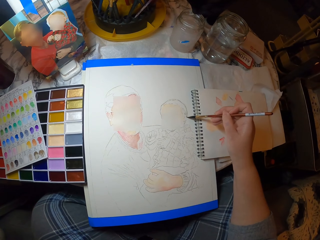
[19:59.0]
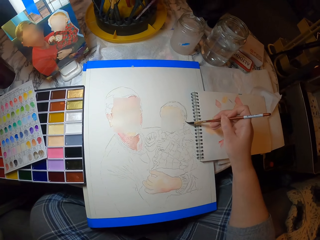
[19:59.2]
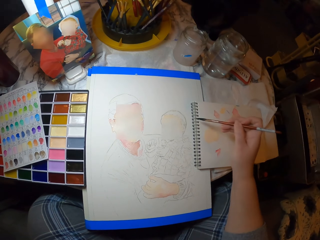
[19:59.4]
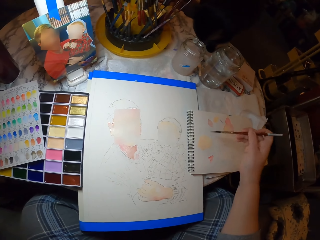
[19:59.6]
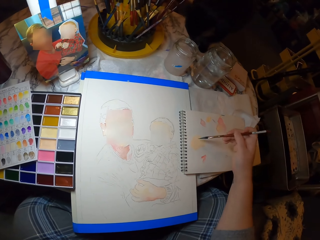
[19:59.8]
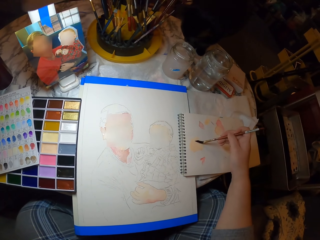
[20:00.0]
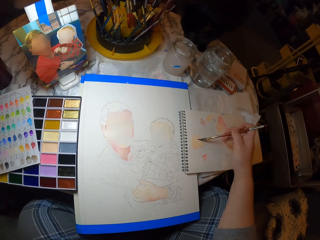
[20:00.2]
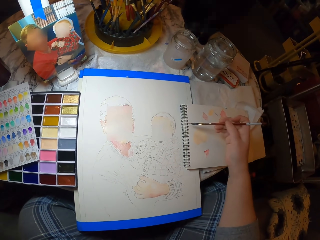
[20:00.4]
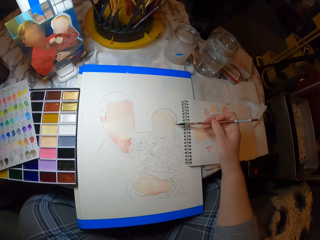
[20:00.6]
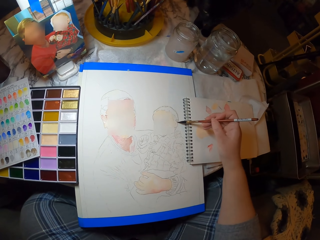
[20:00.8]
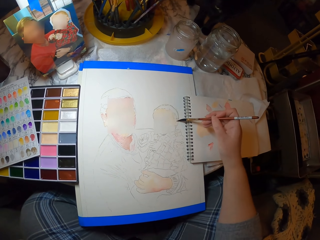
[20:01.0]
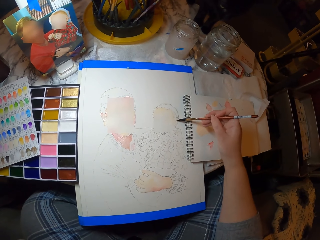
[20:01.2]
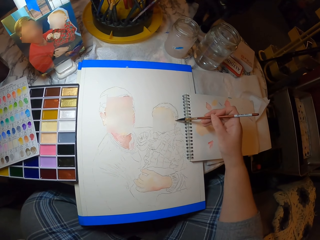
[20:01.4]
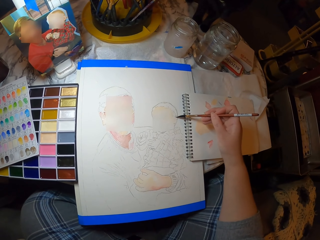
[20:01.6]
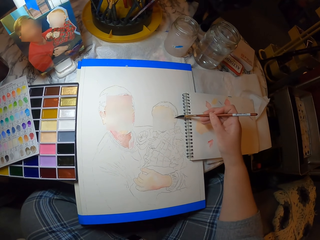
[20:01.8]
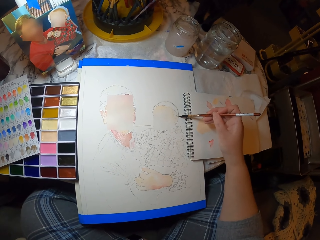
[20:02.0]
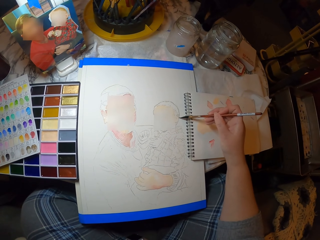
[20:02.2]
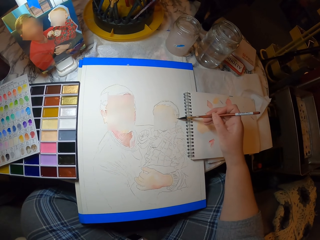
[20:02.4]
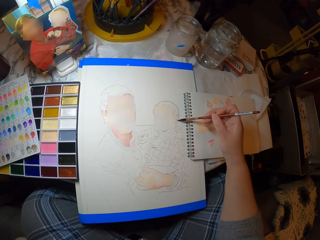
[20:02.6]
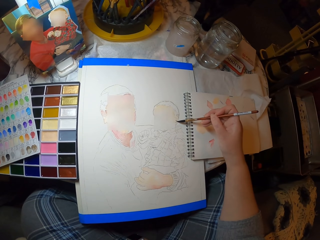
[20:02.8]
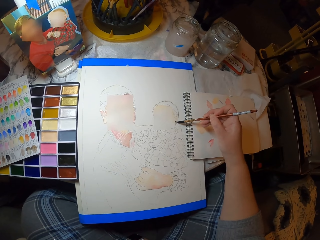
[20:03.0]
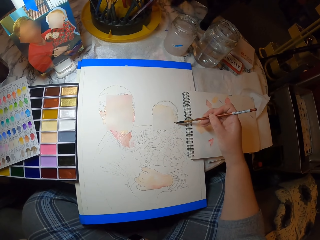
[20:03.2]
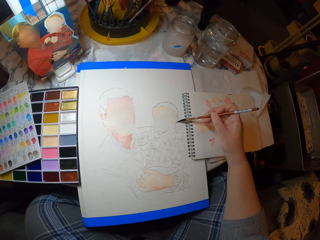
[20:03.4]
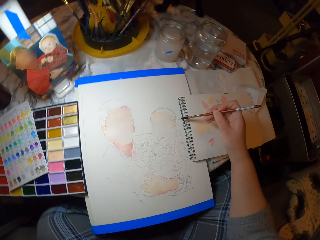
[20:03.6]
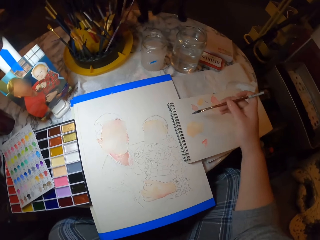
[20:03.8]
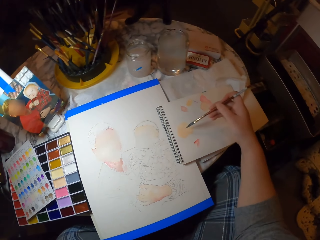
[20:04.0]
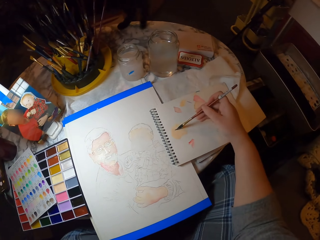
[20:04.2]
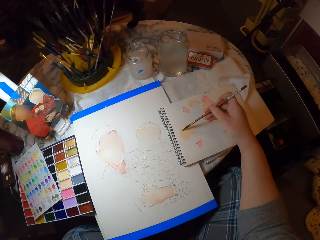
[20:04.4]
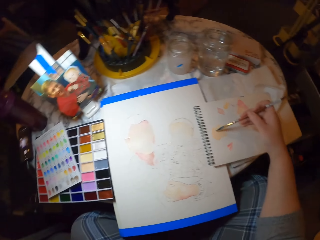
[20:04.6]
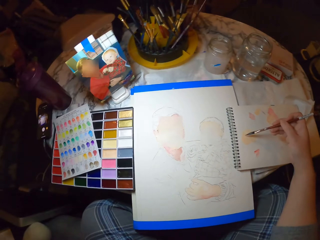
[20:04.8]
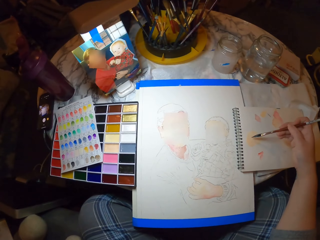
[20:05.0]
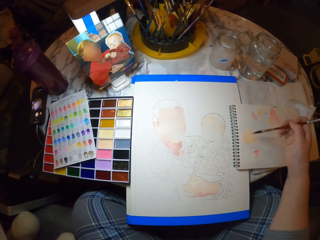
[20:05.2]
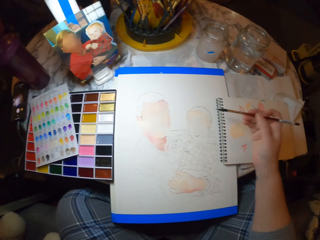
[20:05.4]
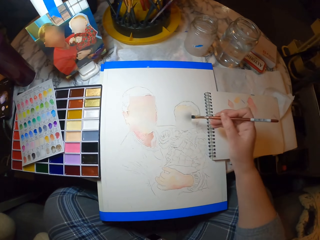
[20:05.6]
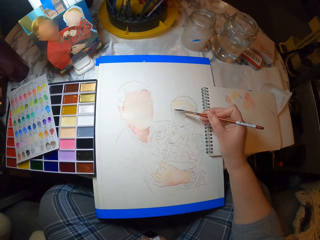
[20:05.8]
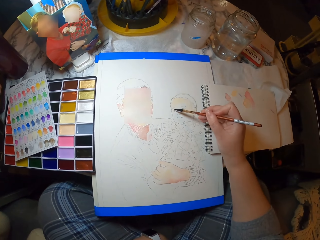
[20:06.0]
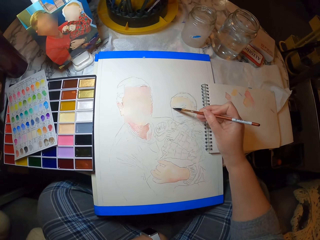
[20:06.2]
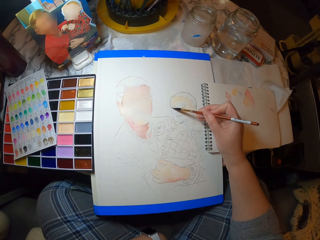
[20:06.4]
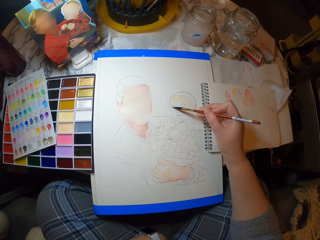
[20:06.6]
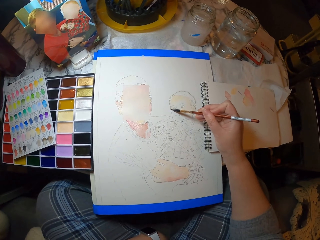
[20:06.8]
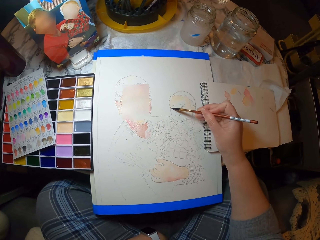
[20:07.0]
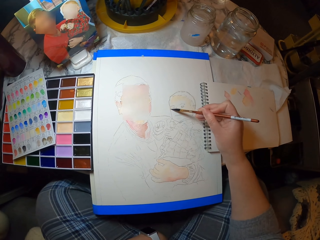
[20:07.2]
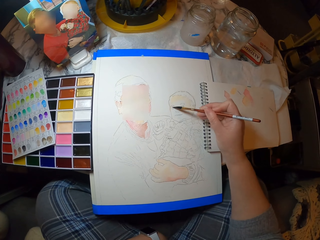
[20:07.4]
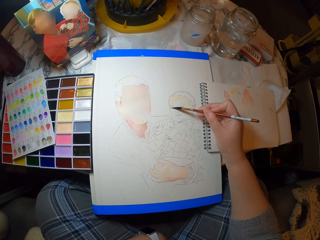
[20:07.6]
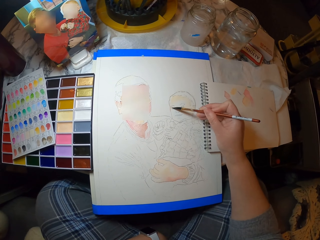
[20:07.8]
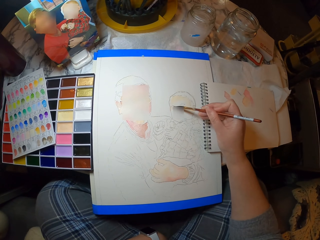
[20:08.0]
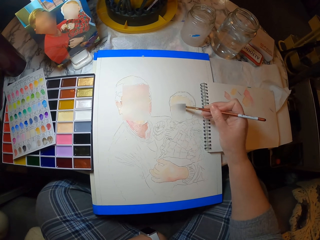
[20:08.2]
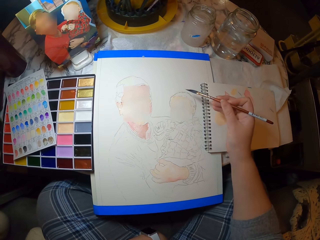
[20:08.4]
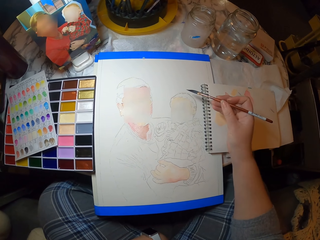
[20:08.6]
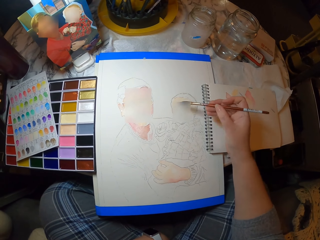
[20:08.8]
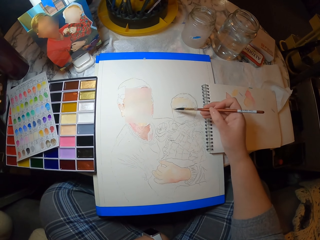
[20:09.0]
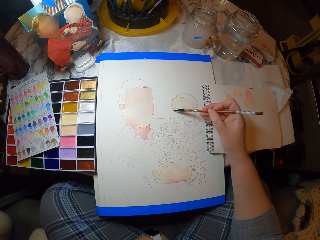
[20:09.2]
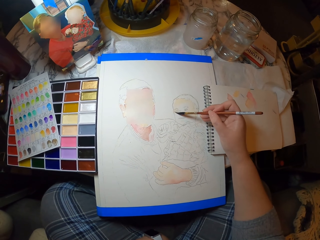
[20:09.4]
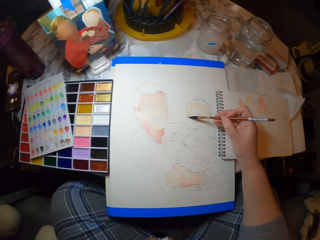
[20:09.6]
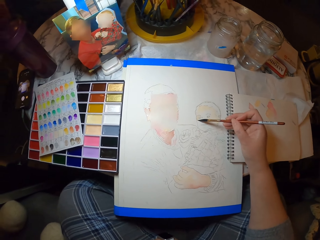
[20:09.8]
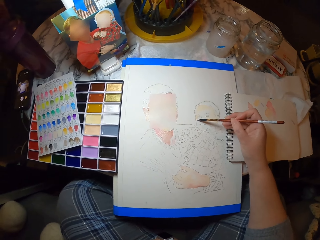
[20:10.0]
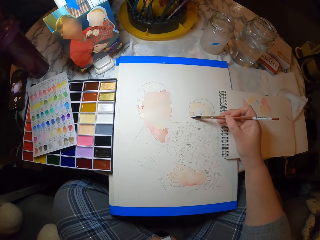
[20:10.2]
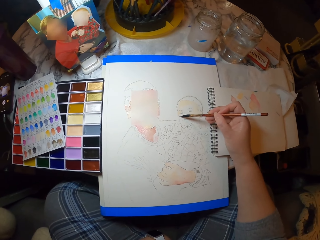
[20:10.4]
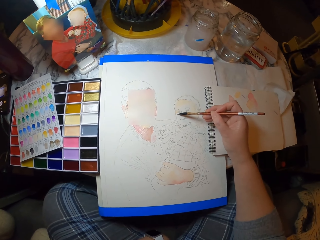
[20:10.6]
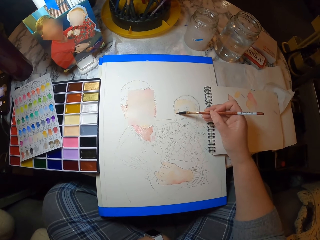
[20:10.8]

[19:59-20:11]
The camera wearer touches the paint on the book with the brush. They paint a picture on the paper with the paint brush. They touch the paint on the book with the brush. They paint the picture on the paper with the paint brush.

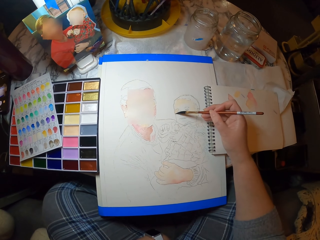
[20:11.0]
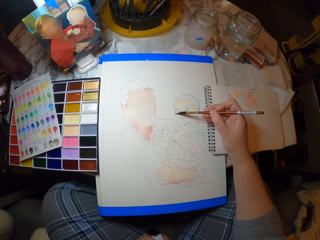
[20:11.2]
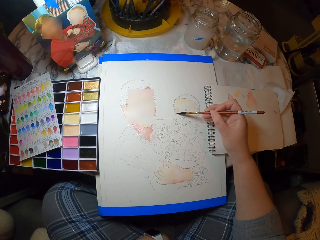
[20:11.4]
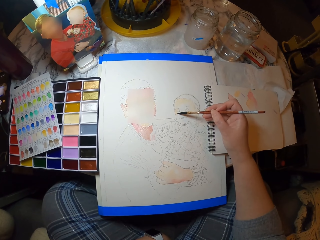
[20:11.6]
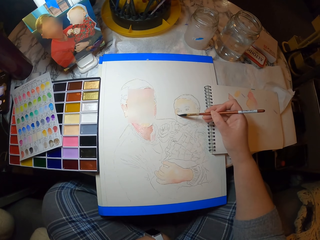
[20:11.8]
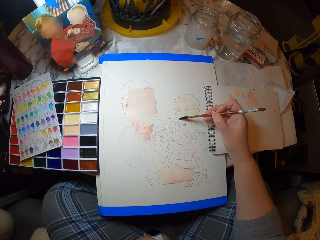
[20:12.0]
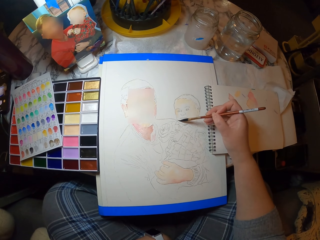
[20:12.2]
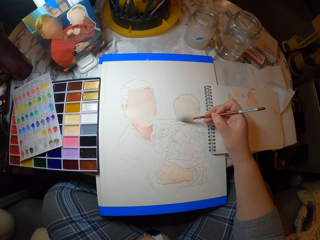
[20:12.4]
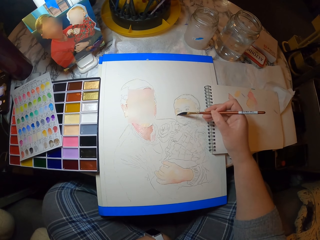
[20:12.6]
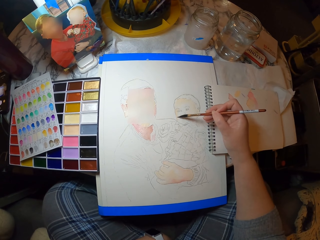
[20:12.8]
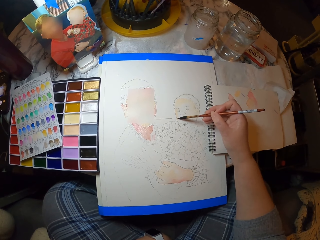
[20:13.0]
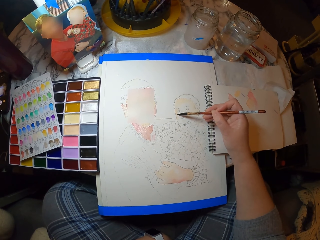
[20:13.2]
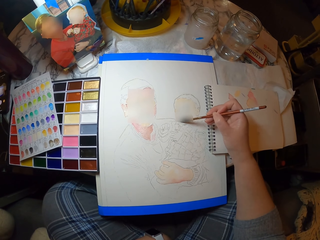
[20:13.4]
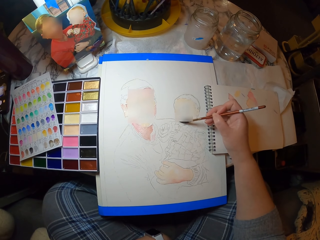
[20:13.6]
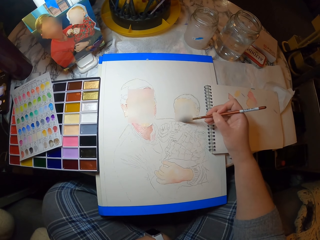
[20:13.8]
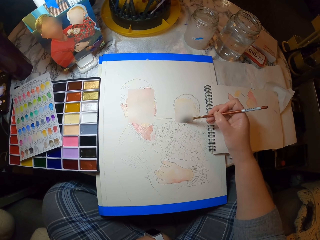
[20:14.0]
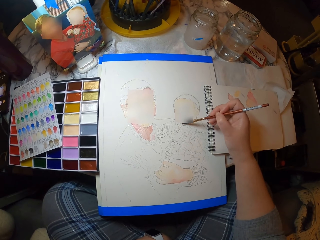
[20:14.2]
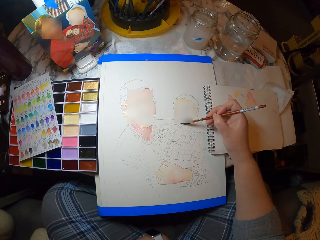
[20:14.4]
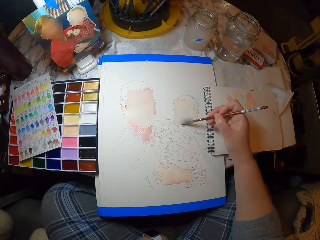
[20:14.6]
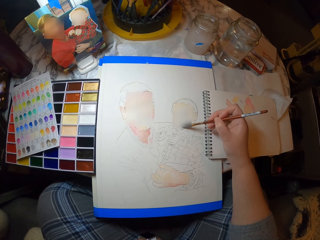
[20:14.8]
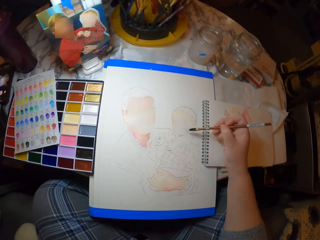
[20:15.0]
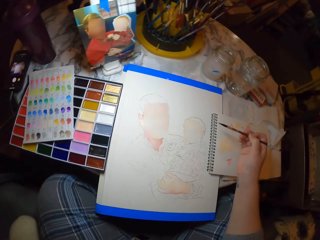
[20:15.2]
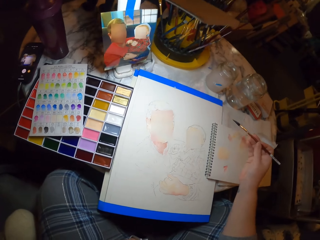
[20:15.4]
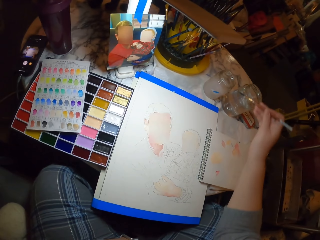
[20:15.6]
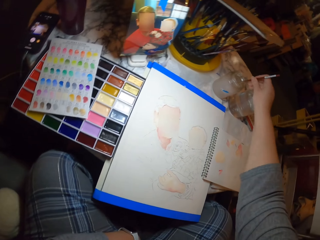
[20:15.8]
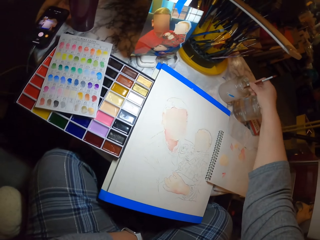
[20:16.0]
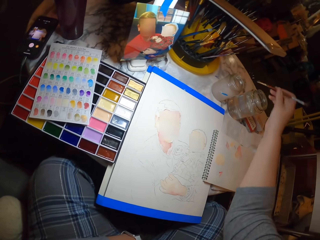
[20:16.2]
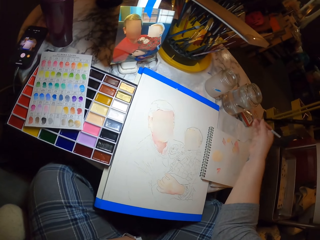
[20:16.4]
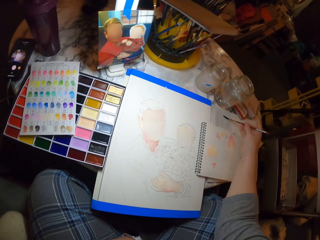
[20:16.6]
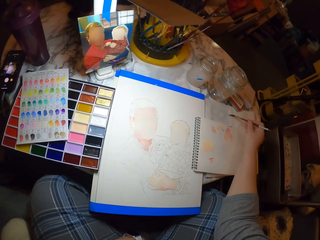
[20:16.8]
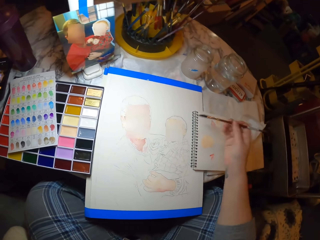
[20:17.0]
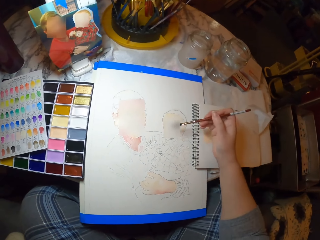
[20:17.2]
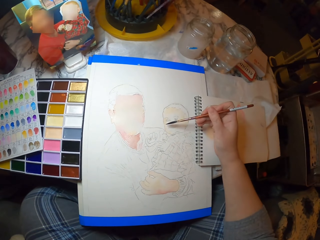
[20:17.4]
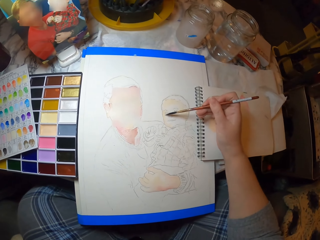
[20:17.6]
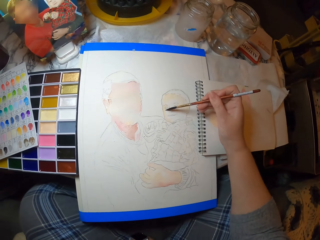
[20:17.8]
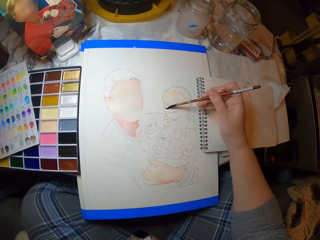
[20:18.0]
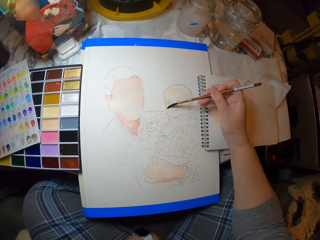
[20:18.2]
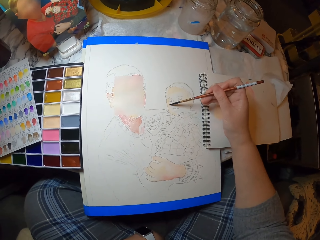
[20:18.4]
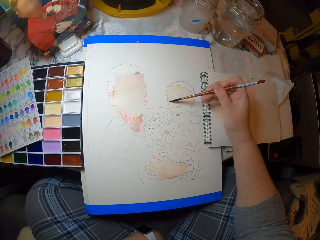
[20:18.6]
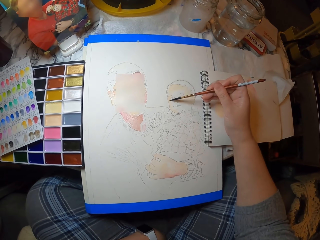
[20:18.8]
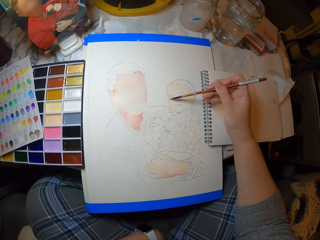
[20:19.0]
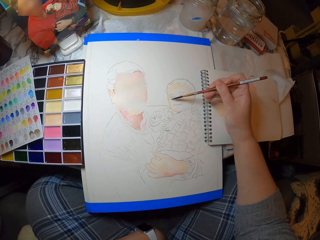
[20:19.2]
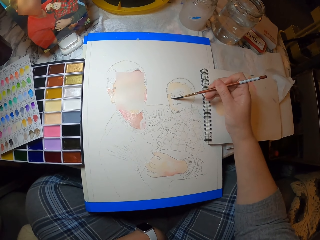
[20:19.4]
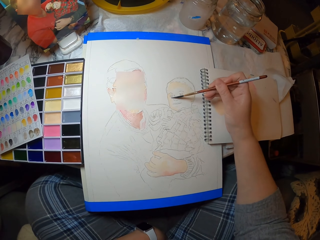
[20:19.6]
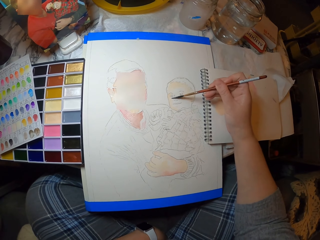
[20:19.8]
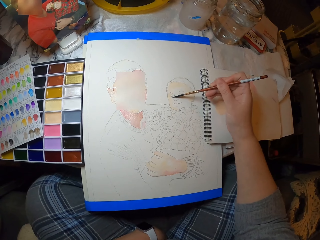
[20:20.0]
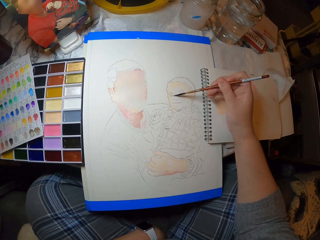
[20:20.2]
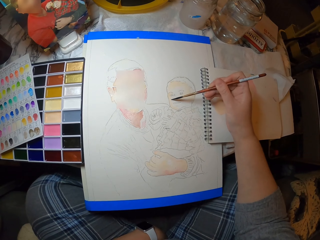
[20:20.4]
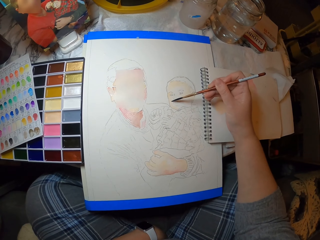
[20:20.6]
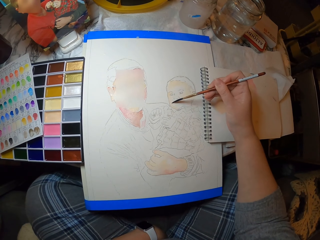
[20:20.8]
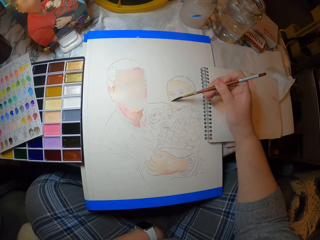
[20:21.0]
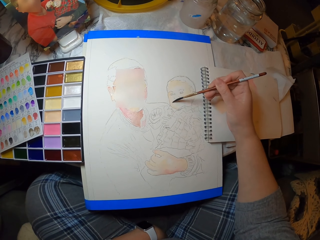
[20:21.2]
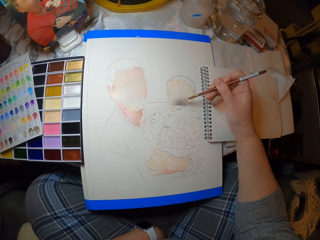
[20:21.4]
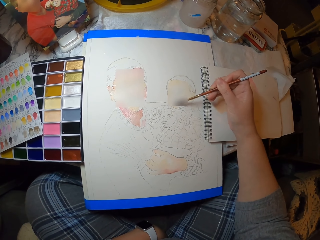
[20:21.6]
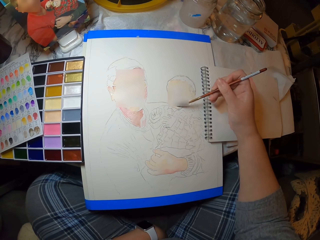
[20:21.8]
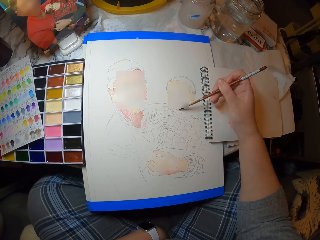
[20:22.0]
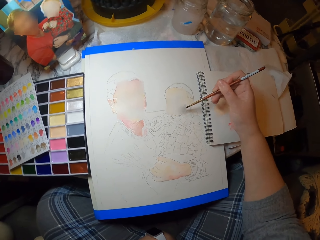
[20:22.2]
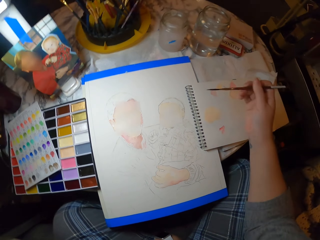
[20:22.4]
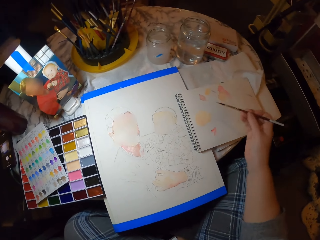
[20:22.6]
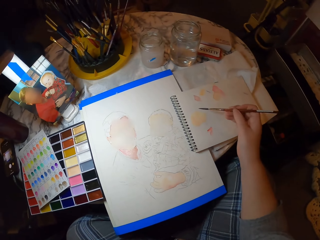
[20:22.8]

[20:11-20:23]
The camera wearer dips the brush in the water container. They wipe the brush on the book. They paint a picture on the paper with the paint brush.
